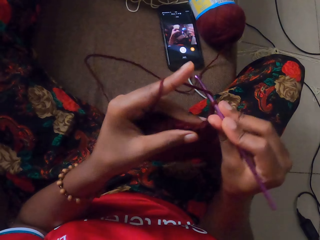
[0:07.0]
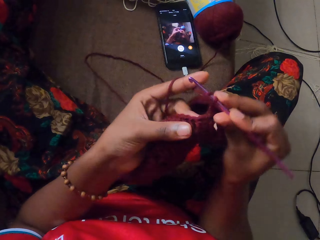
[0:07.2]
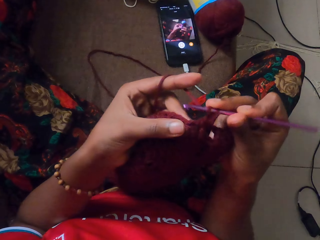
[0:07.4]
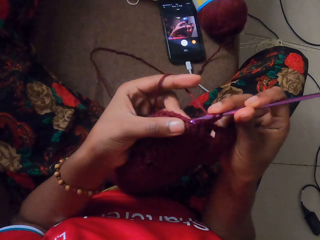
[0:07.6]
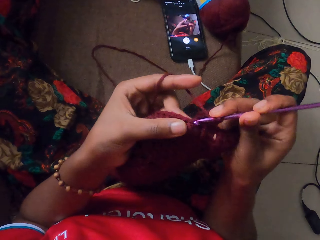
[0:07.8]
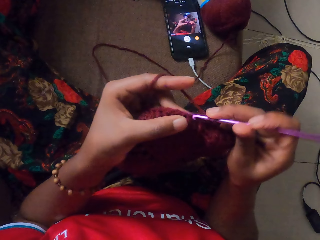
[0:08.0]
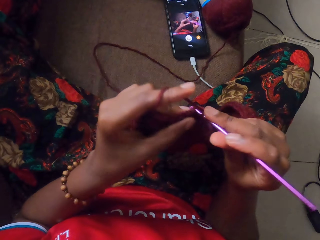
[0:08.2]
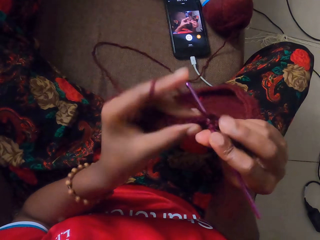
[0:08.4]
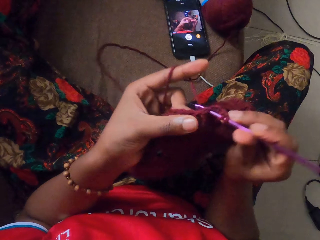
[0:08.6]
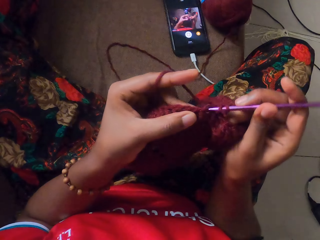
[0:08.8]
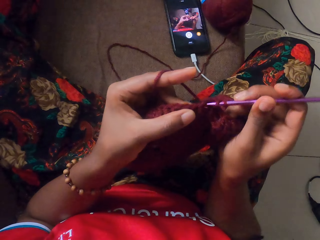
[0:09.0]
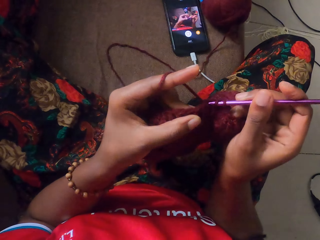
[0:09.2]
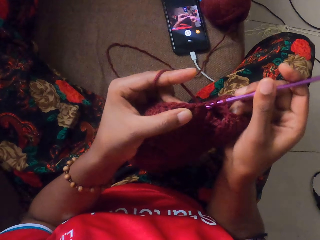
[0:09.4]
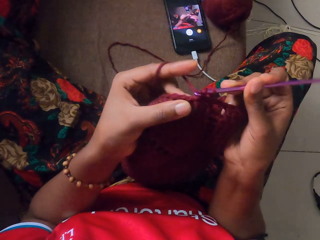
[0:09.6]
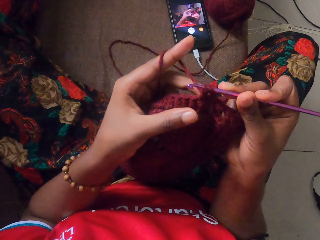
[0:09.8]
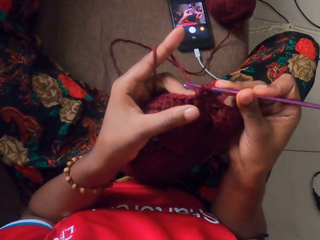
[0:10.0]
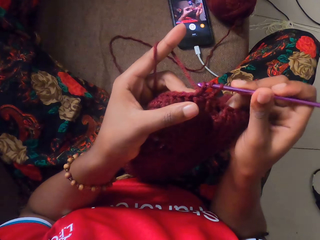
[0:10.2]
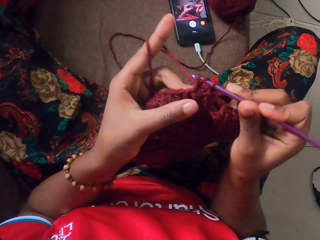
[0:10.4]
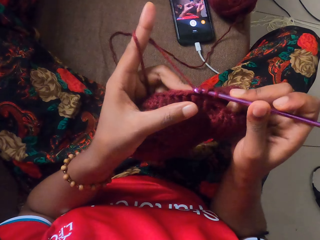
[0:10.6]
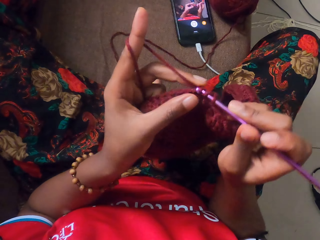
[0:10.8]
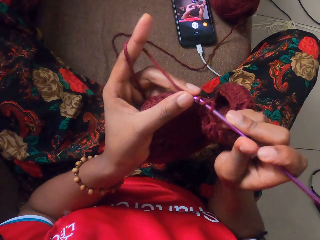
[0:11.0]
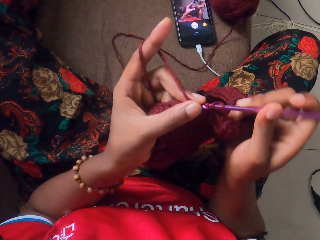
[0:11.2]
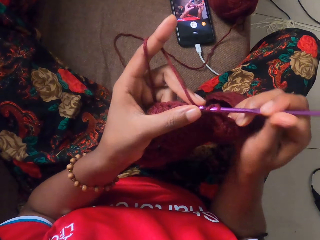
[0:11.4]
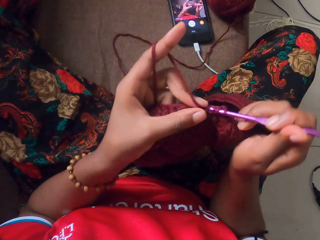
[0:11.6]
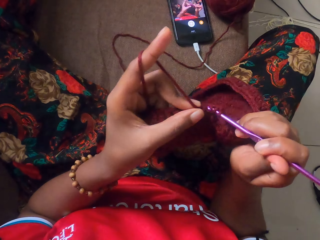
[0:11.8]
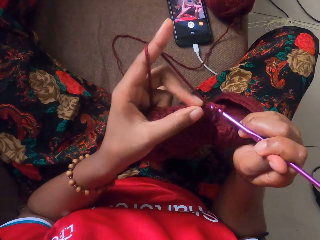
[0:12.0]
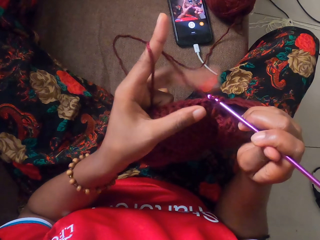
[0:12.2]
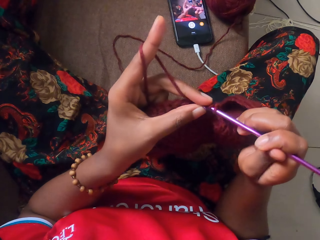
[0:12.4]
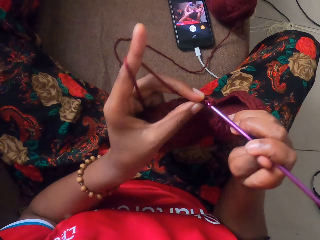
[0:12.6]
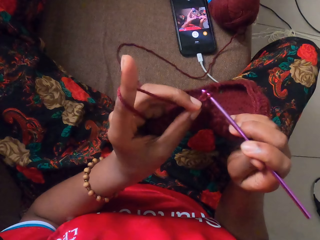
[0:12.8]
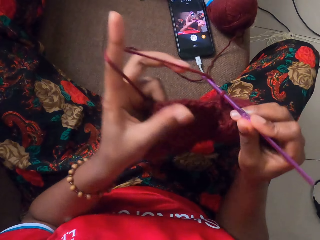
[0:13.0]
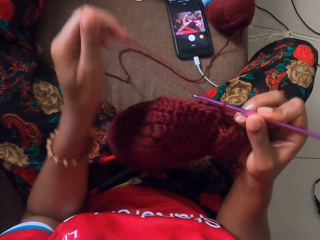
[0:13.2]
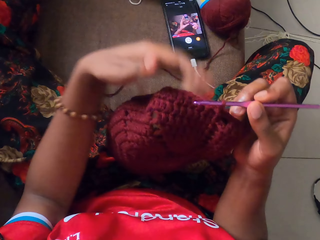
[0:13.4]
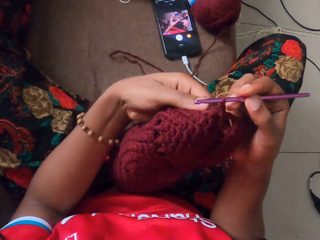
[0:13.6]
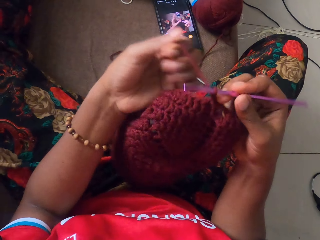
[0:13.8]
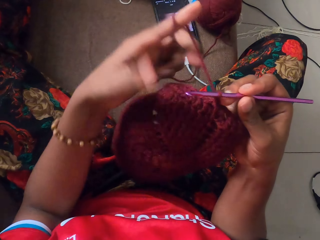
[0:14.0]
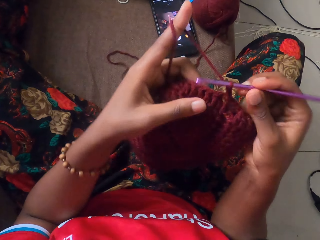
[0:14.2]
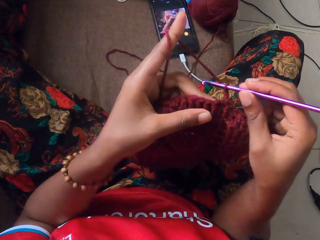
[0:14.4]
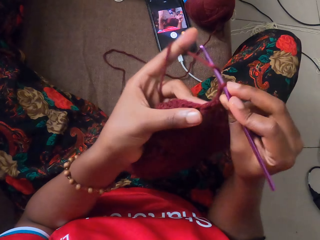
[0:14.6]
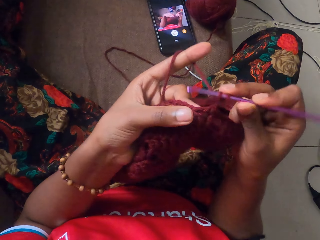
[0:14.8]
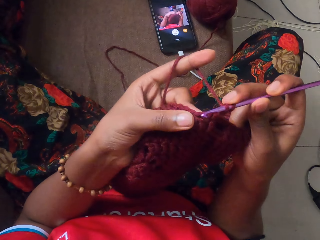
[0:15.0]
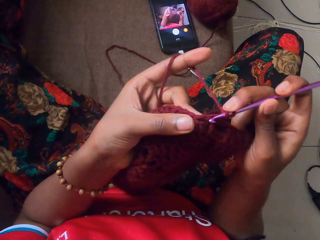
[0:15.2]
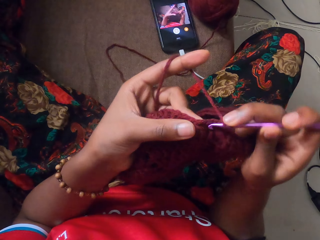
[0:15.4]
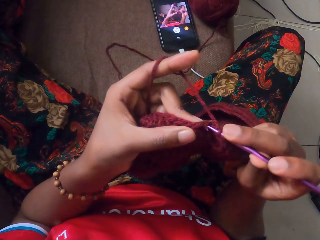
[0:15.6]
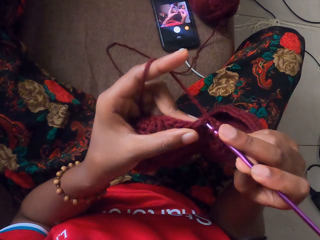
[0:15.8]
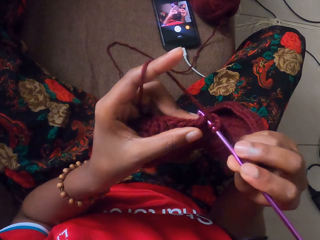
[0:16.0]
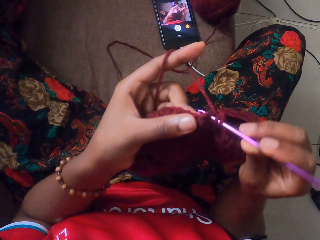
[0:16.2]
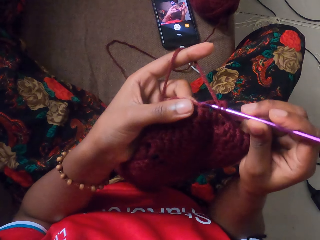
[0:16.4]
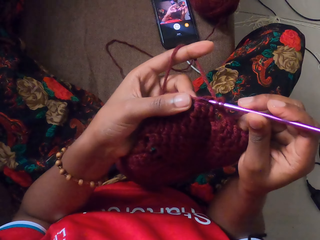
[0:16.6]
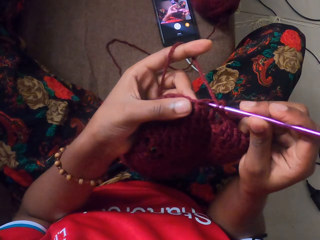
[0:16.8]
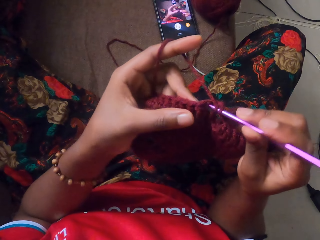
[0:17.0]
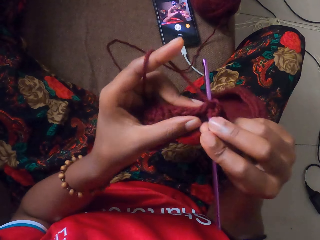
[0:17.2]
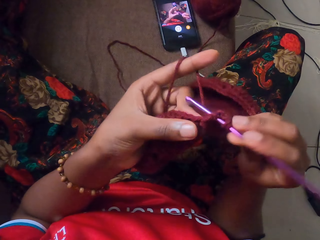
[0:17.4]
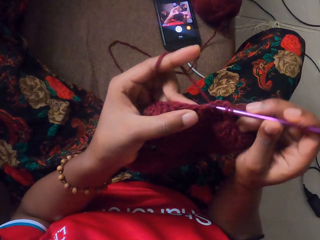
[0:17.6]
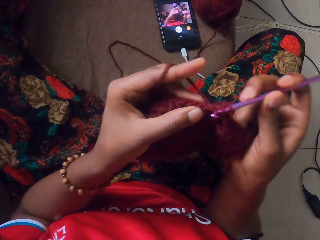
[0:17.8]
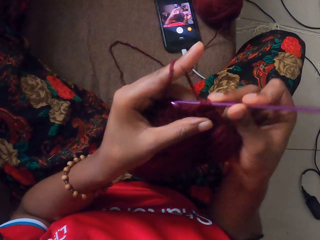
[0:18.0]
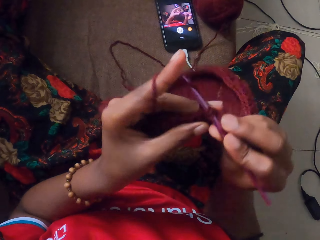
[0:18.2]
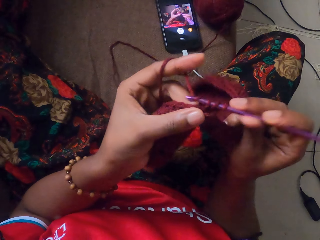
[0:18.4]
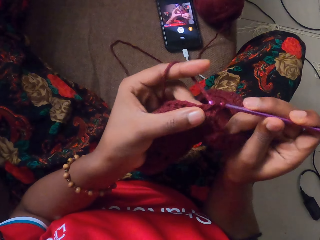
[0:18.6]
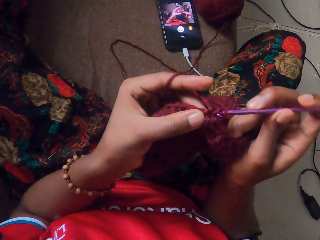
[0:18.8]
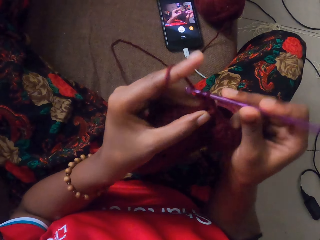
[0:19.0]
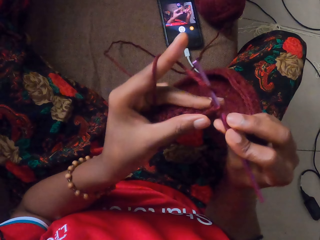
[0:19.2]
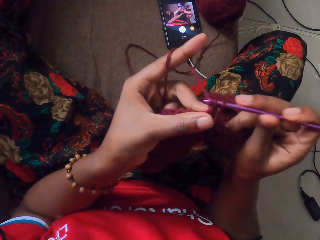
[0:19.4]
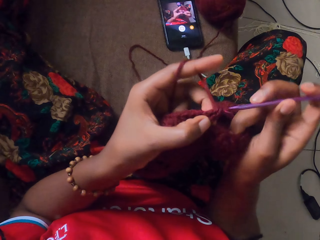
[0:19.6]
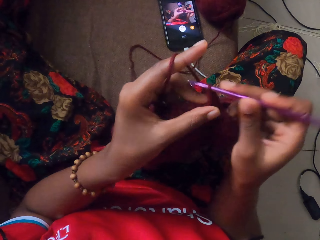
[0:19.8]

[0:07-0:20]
The camera wearer crochets the wool with the crochet hook in her right hand. She adjusts the wool with her left hand. She crochets the wool with the crochet hook in her right hand.

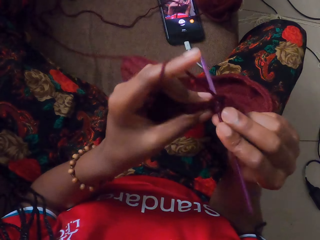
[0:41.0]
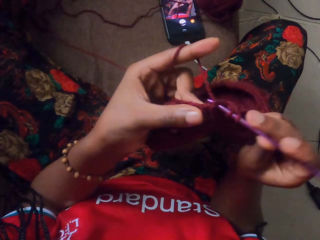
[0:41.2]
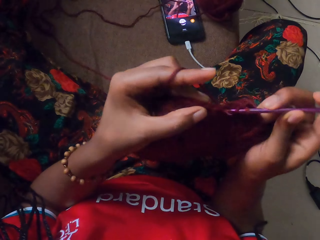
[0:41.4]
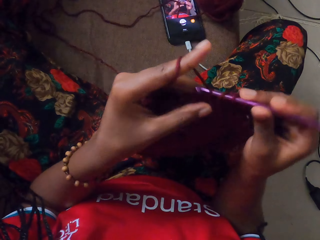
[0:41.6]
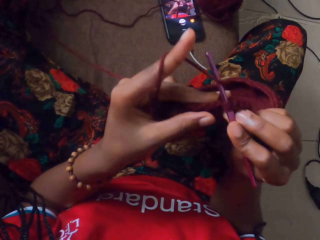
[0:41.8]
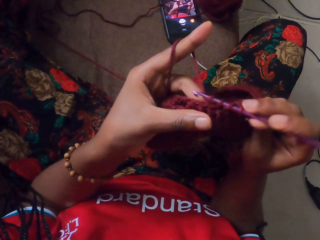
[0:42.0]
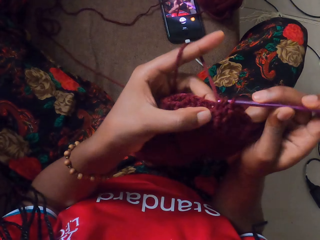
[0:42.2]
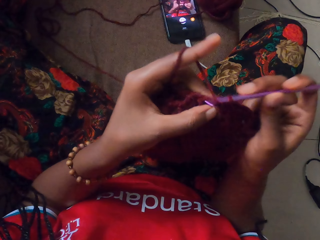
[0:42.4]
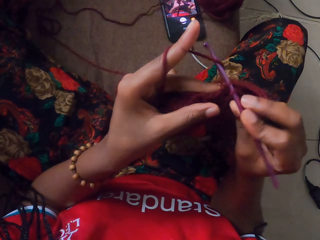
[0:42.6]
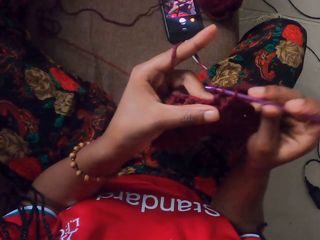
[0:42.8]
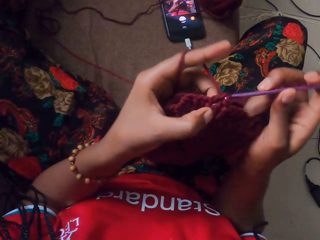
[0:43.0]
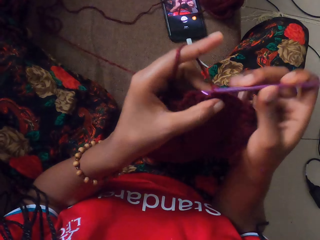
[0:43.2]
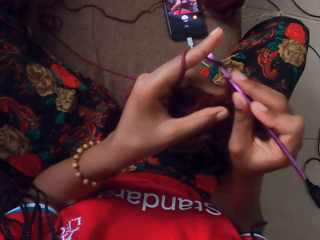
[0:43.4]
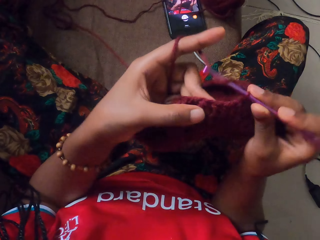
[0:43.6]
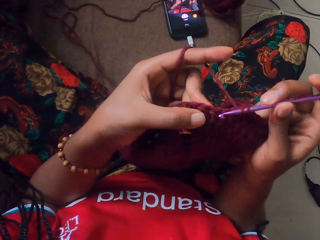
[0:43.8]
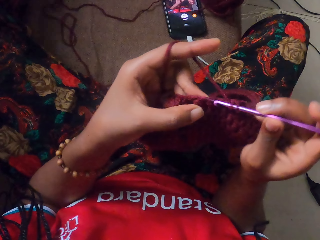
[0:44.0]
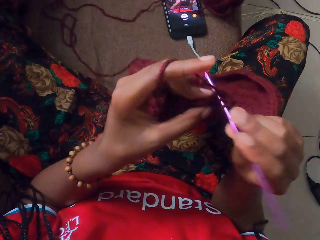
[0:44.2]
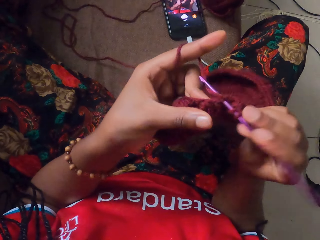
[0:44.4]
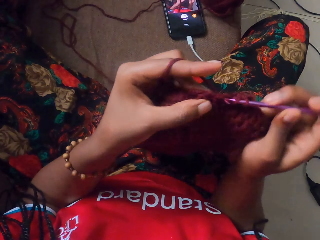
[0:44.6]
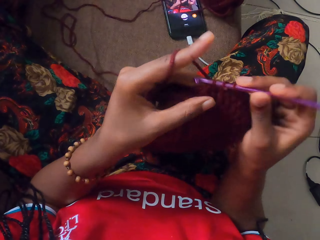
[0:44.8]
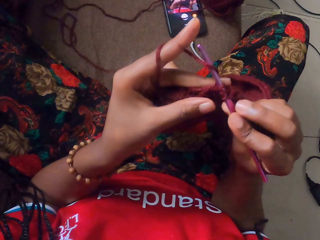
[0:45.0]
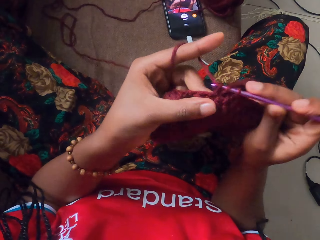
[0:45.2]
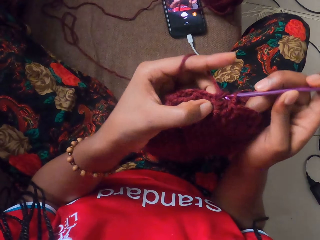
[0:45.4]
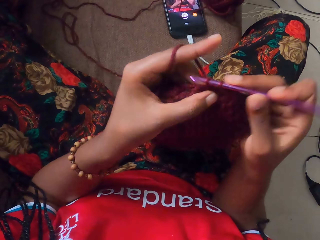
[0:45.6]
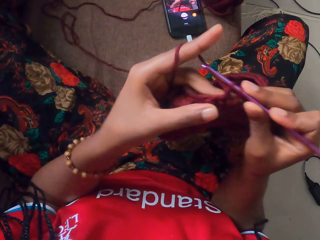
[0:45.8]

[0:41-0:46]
The camera wearer knits with a thread and a knitting needle.

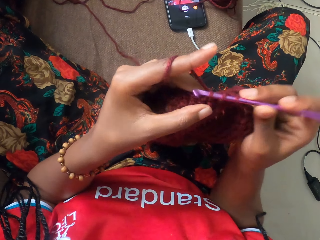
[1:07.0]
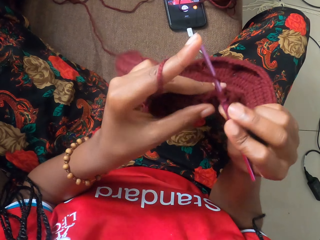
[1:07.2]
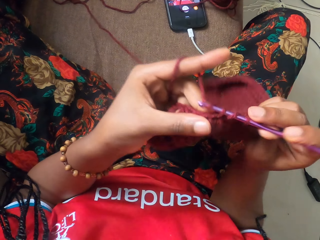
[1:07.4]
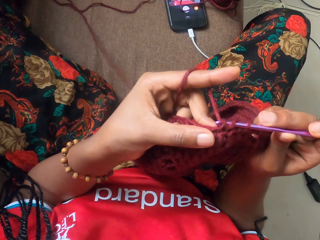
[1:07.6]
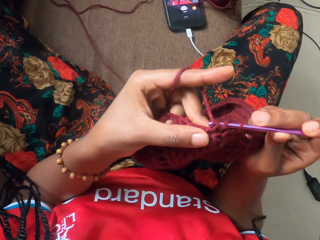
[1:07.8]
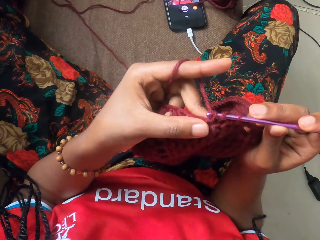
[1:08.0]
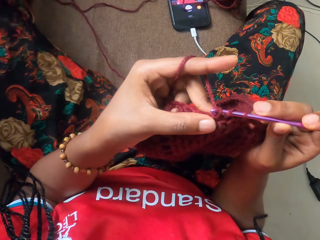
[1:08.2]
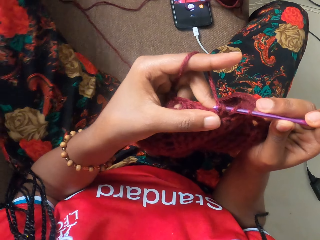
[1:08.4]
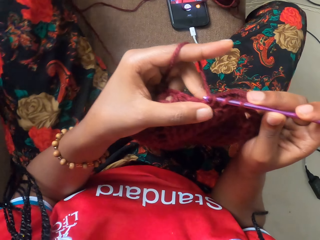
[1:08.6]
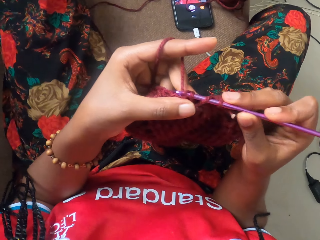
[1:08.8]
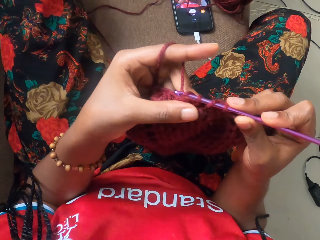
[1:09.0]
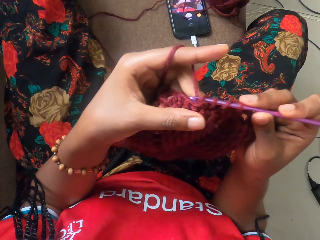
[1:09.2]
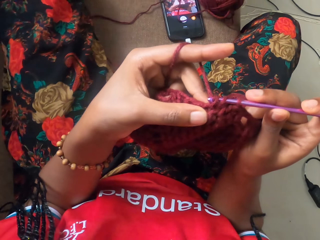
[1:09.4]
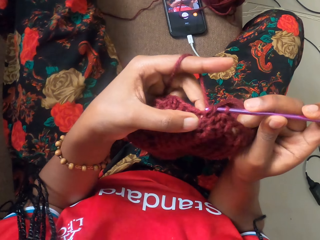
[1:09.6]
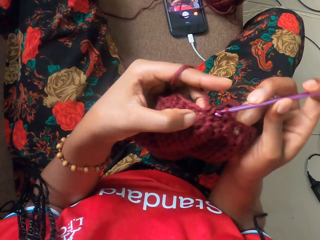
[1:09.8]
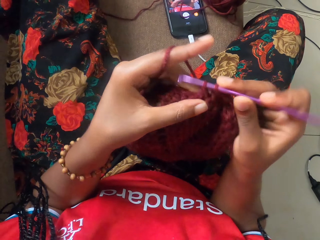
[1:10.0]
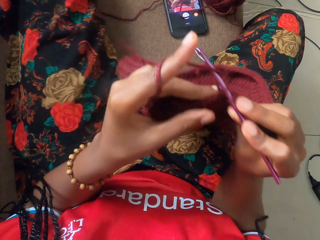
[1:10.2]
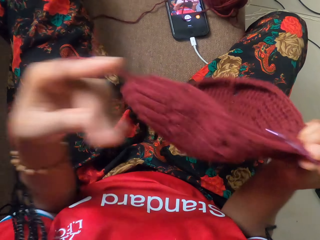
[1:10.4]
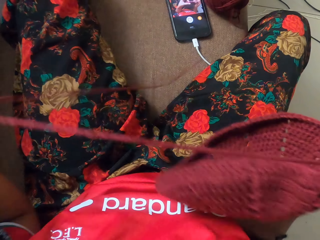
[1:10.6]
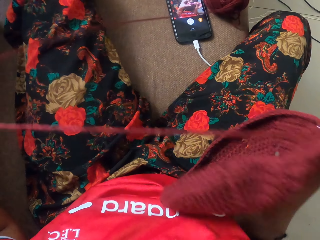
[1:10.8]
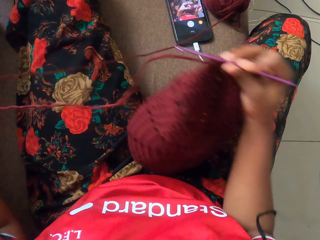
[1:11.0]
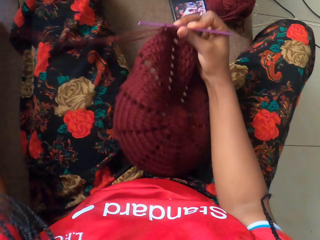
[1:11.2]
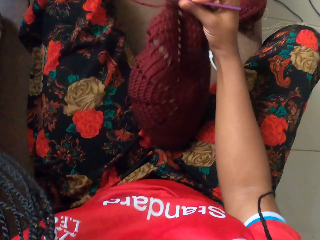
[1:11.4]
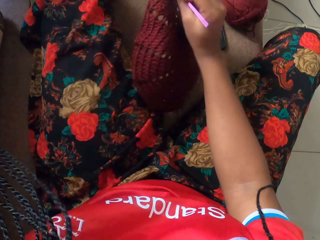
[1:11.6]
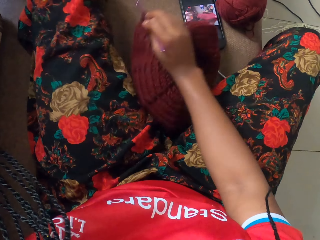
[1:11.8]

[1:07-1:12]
The camera wearer moves the leg. She knits with a thread and a knitting needle. She adjusts the wool with her left hand. She pulls the thread. She drops the crochet hook and the wool on the floor with her right hand.
